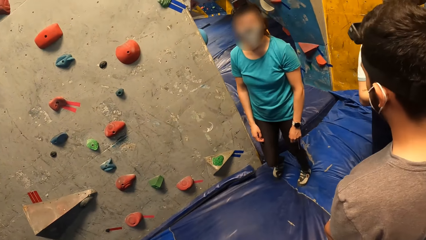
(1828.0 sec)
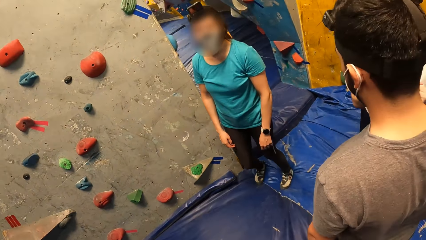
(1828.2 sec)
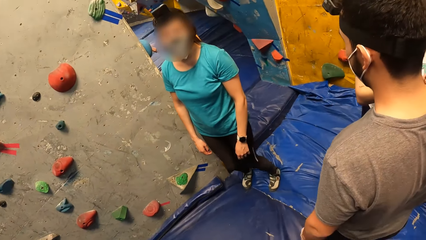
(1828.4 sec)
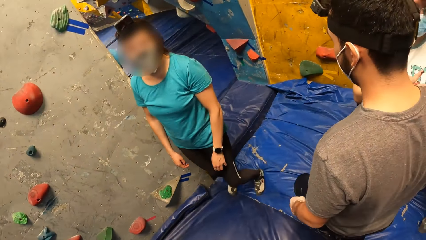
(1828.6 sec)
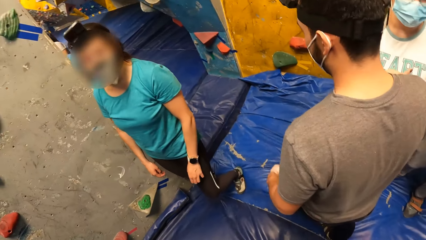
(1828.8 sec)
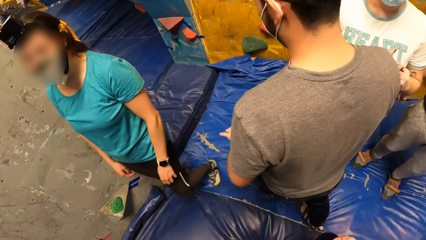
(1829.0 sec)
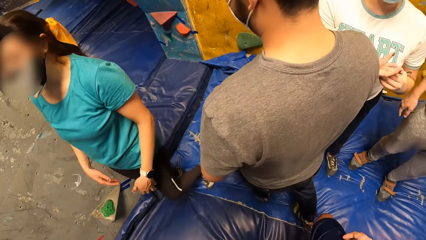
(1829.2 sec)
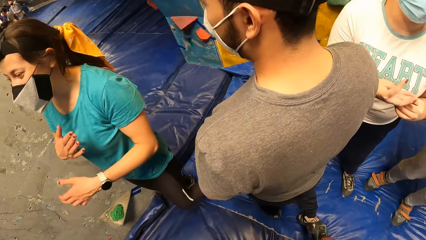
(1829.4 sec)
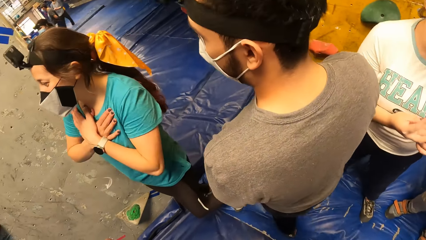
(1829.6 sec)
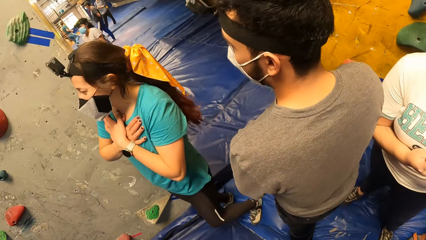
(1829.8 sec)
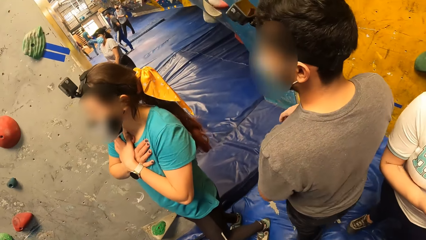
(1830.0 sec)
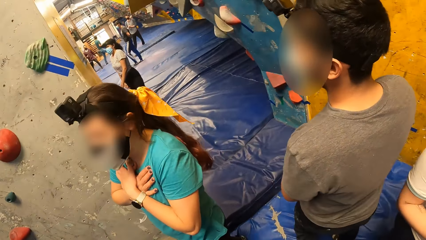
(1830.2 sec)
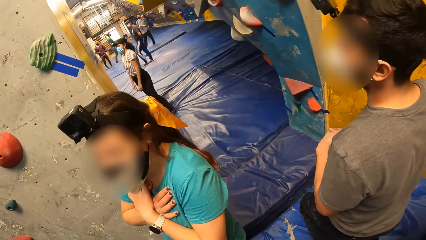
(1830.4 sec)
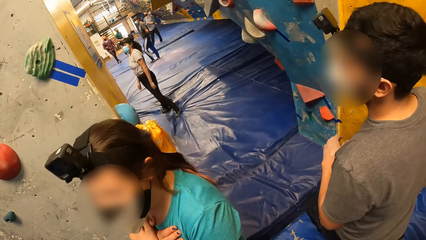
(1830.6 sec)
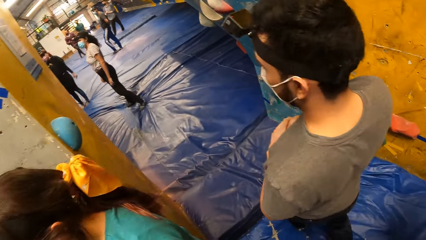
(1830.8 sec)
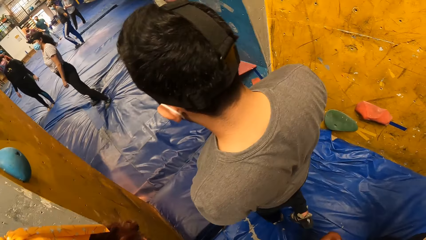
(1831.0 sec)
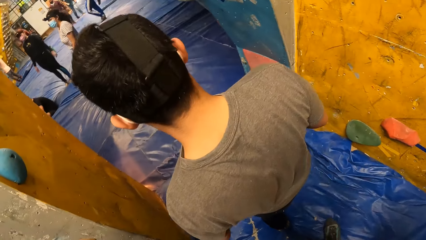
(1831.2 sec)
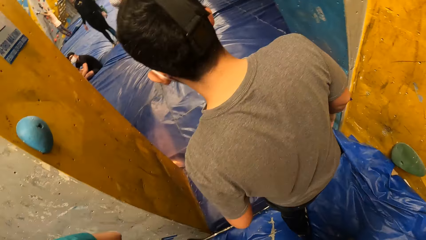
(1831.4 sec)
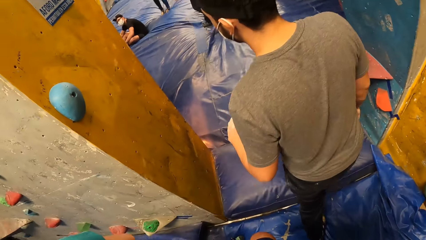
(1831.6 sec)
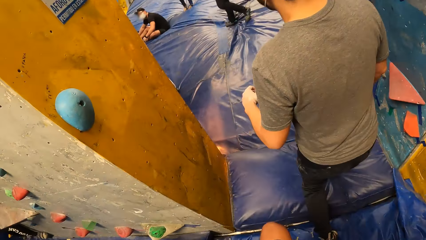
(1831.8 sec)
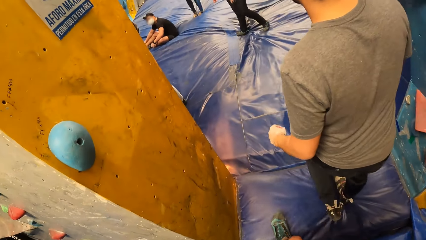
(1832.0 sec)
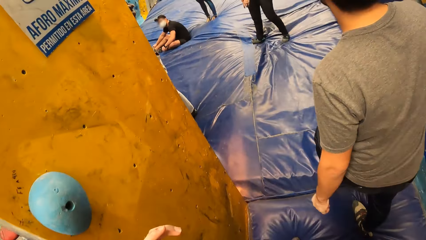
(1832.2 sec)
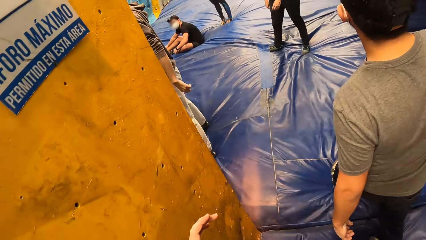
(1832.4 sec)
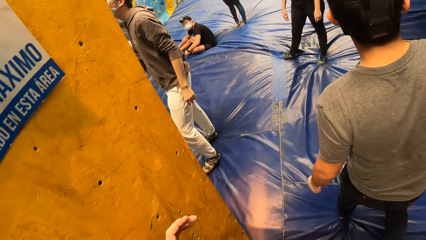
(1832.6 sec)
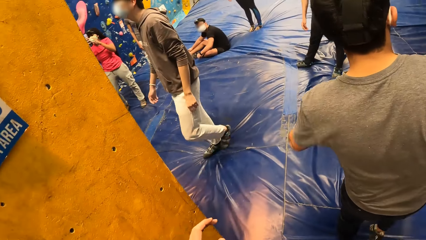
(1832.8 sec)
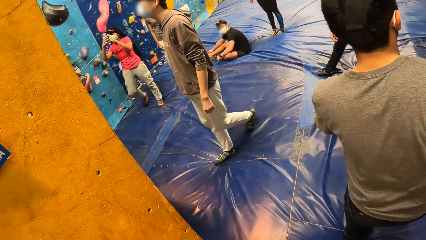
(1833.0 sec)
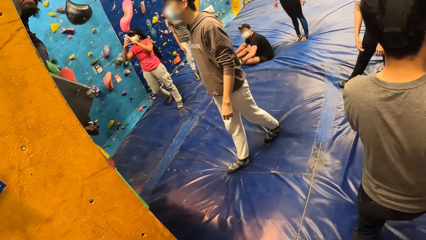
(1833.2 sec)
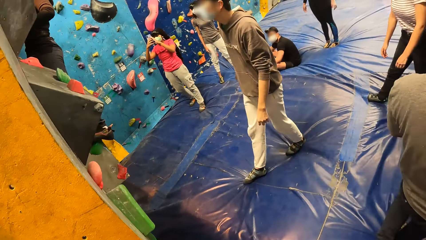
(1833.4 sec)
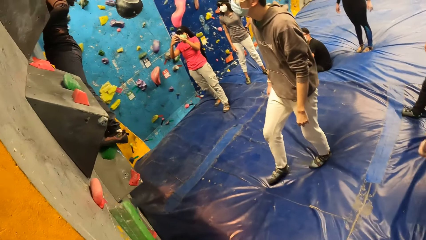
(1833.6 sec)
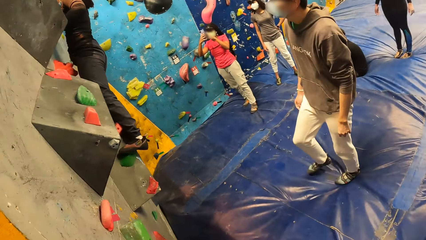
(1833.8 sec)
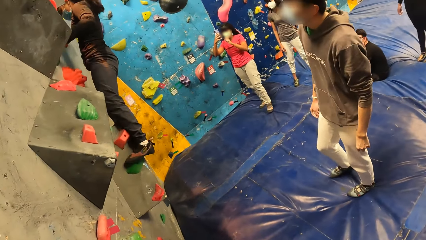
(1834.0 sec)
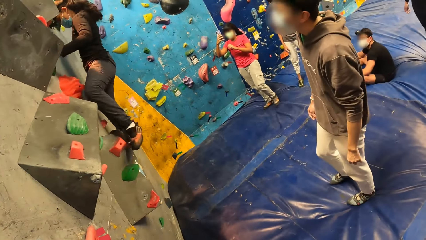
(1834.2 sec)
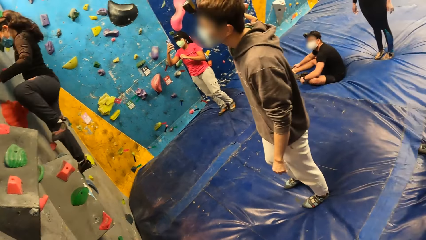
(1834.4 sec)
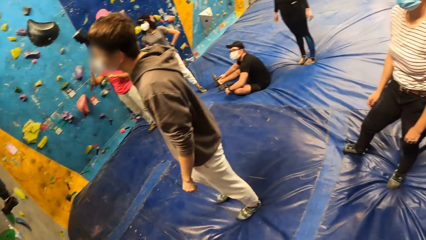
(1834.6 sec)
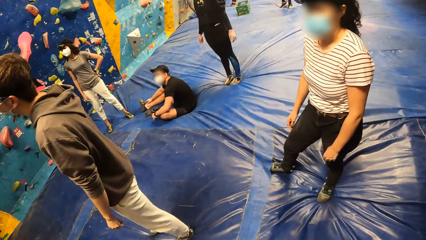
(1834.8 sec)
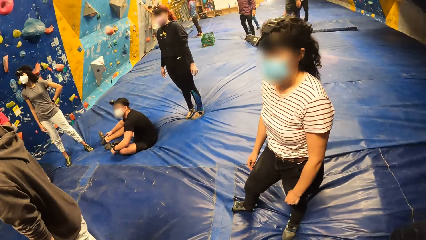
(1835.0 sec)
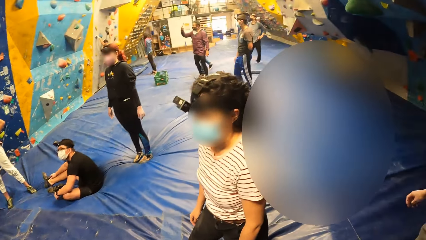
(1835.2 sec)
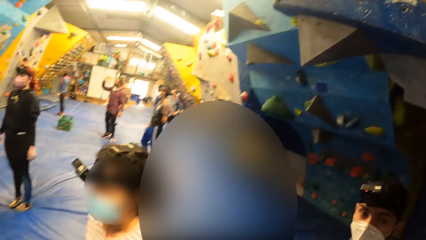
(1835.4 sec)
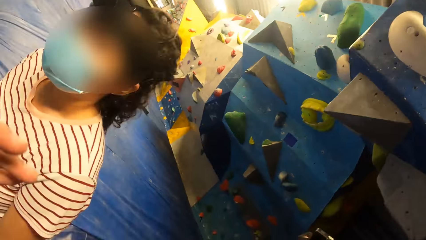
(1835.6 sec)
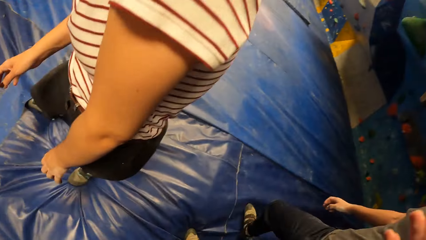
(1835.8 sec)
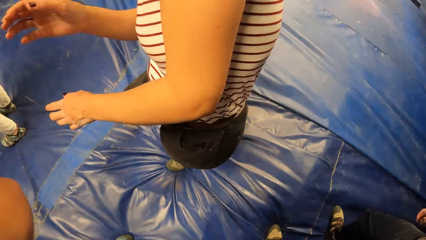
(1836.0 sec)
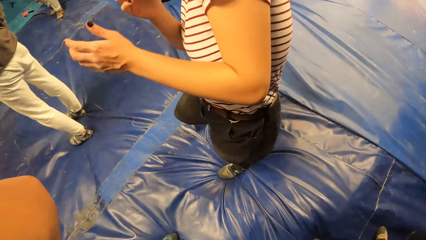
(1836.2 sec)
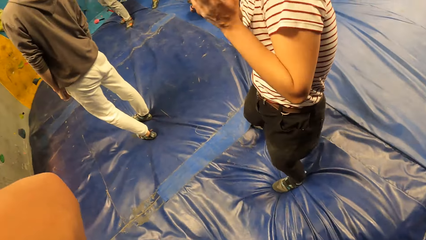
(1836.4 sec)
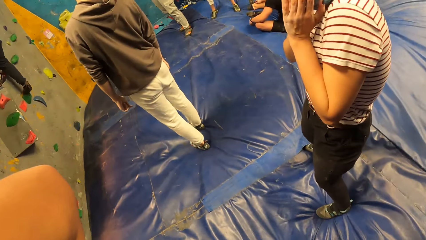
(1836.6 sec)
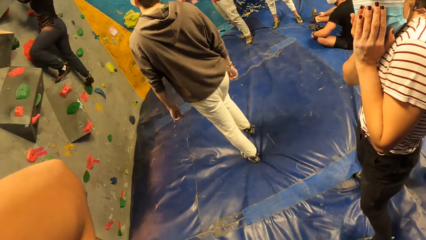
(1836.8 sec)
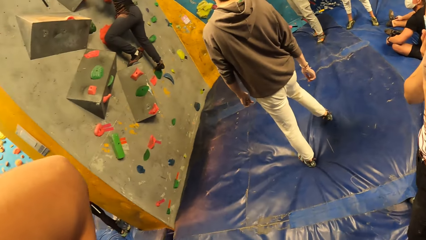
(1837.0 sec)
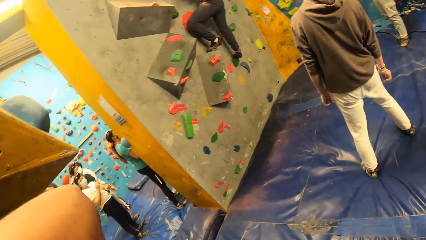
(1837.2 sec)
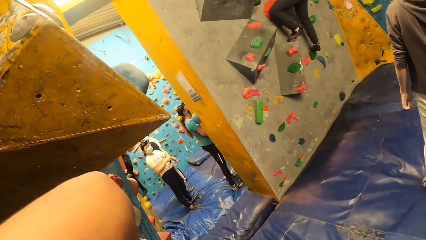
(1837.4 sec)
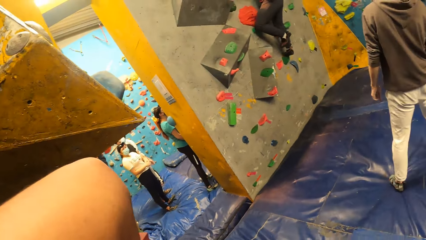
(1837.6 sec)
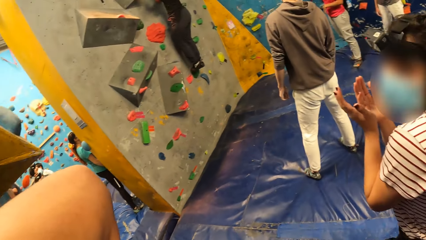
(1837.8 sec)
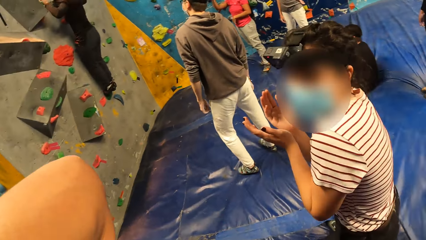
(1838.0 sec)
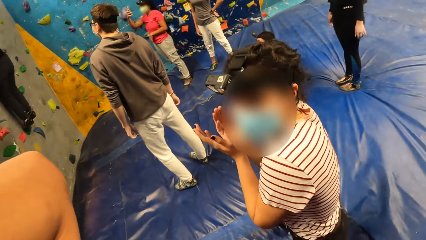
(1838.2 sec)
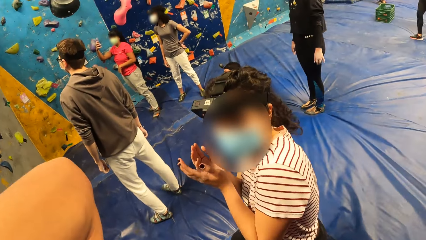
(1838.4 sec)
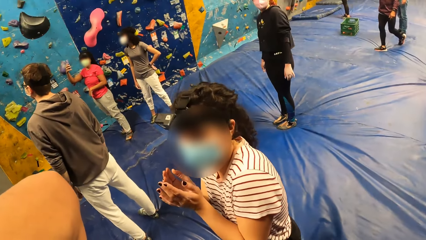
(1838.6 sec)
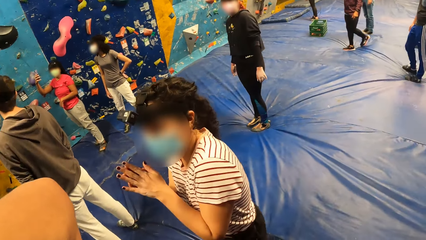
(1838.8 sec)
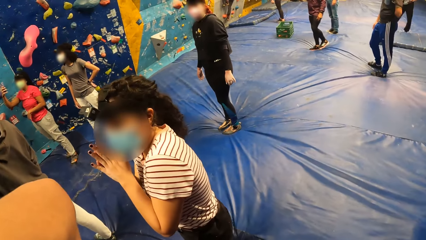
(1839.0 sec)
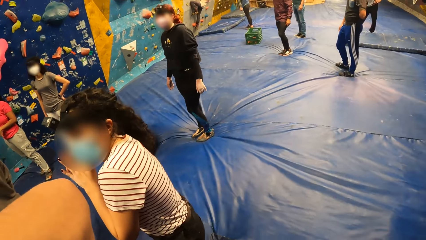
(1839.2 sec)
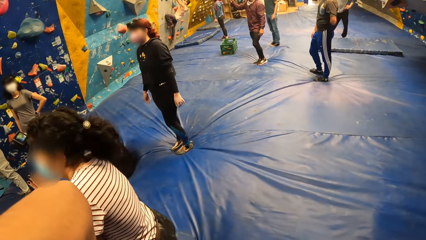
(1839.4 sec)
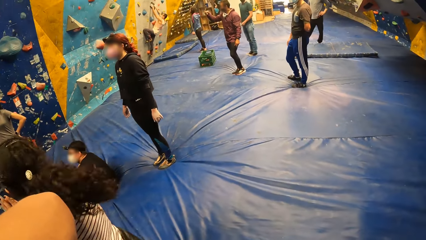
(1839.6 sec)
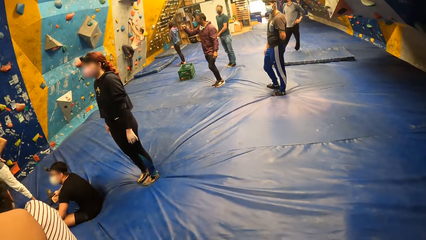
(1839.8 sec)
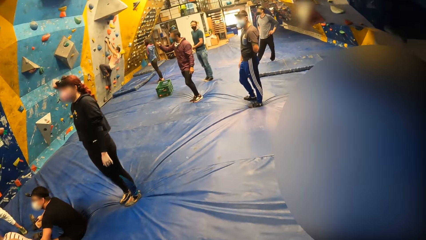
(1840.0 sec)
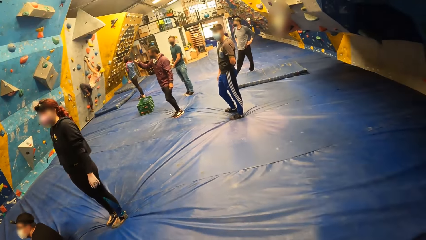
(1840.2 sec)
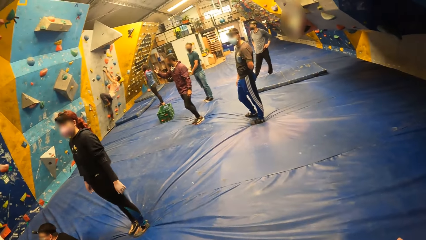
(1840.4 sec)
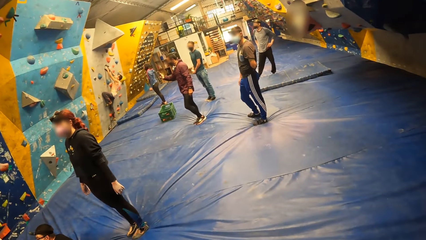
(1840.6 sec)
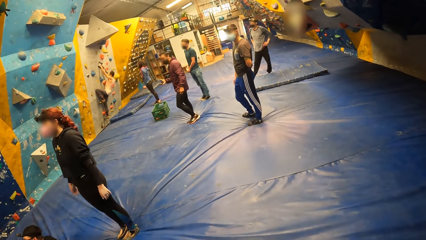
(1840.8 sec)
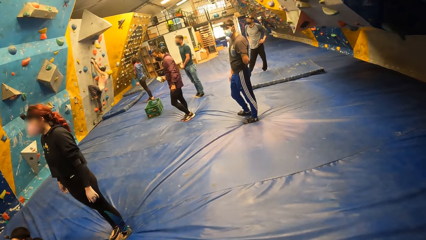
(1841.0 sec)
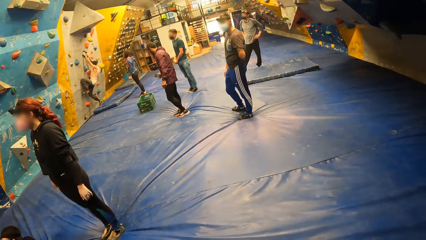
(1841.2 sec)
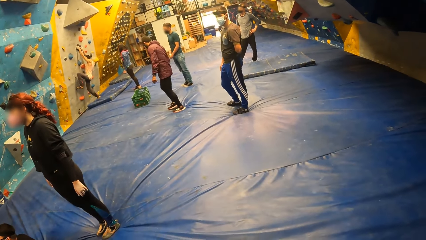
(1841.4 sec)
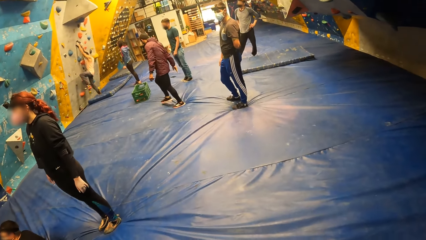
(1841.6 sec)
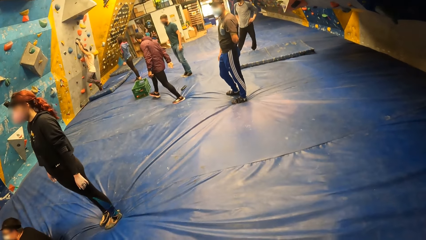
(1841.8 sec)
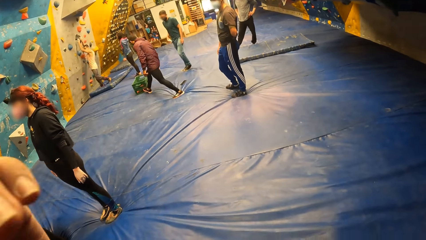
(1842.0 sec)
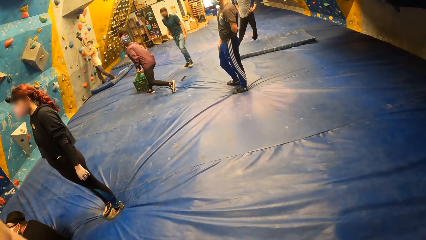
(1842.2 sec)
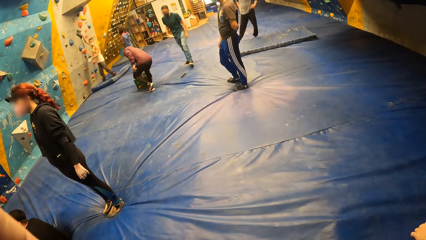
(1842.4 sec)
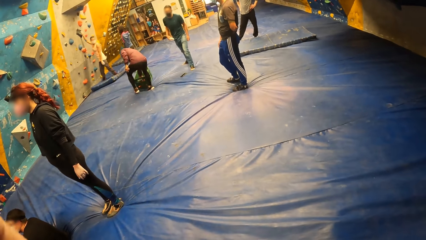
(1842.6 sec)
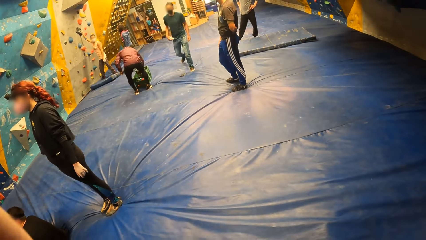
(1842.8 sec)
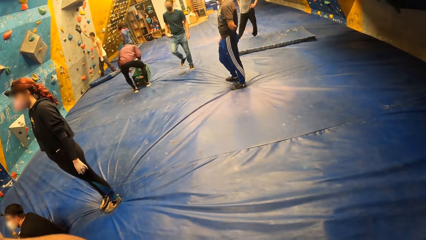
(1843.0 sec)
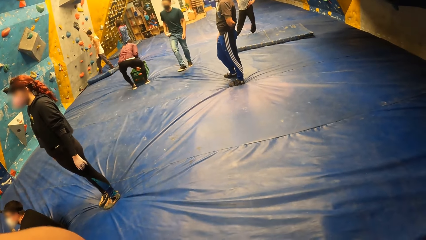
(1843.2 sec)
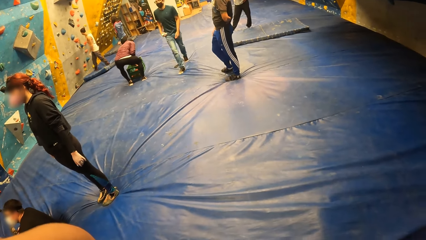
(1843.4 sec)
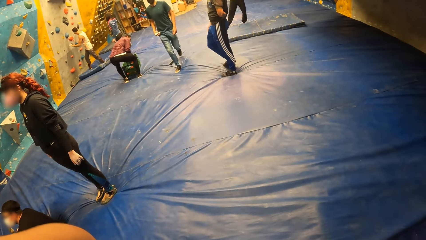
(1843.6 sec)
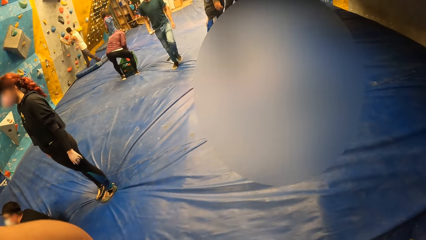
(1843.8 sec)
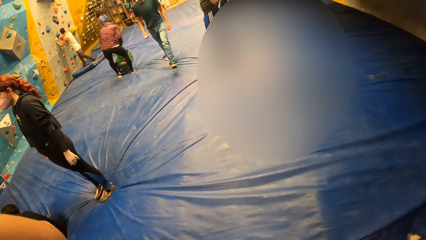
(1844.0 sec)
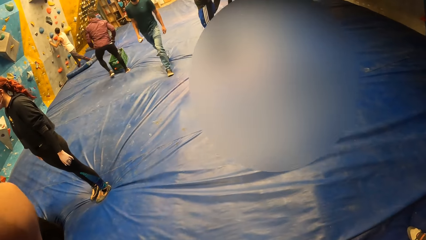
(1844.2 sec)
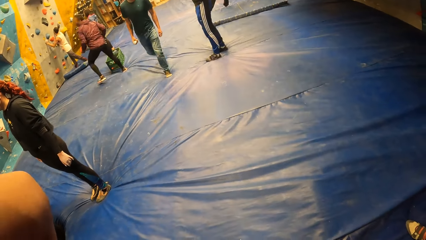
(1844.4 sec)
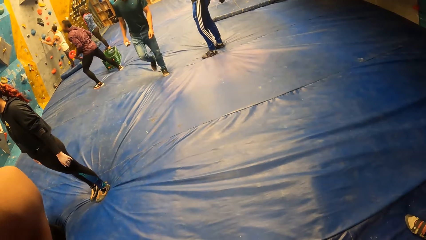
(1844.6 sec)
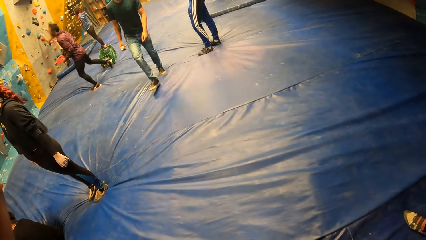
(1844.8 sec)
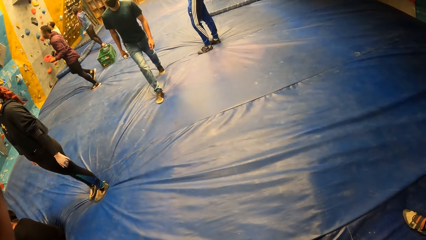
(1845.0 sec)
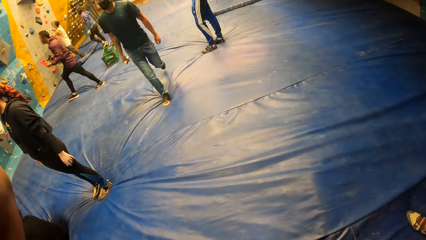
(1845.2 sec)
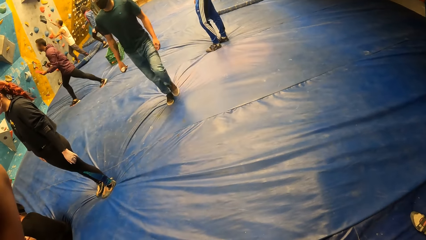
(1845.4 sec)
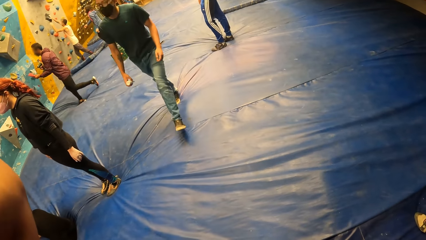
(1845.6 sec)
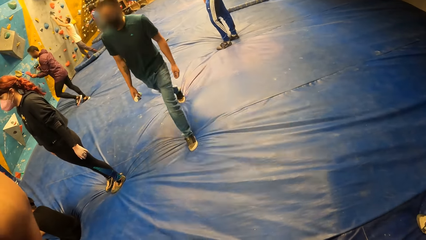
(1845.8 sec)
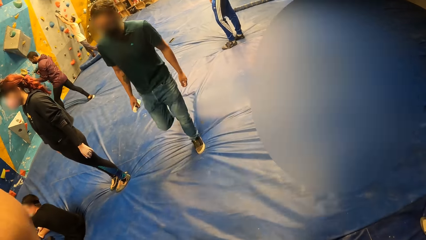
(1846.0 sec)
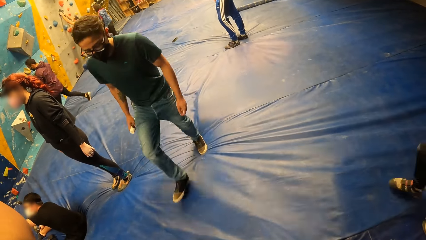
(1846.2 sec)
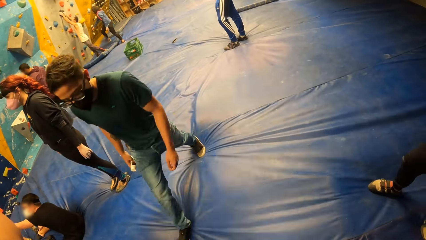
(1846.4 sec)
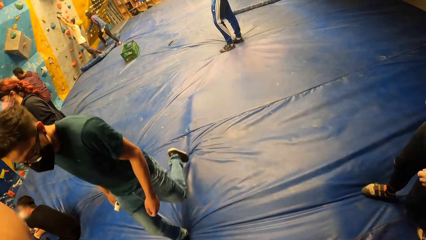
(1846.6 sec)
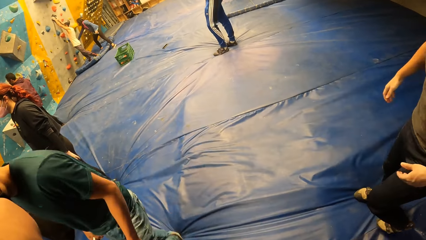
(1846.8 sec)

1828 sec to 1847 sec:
A woman touches the chest. The camera wearer walks in a room. Another woman climbs on a mountain rock. The camera wearer looks around in the room. A third woman covers the mouth with hands. The camera wearer looks around in the room. A man throws a phone on the floor, picks rocks in the crate, and walks towards the mountain.
